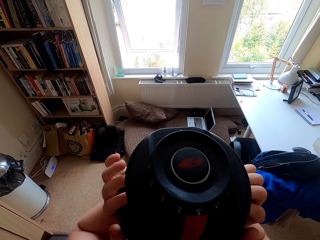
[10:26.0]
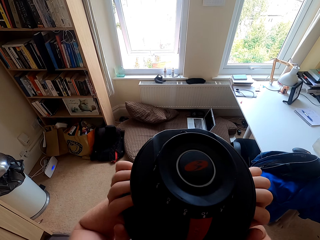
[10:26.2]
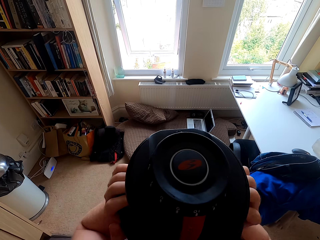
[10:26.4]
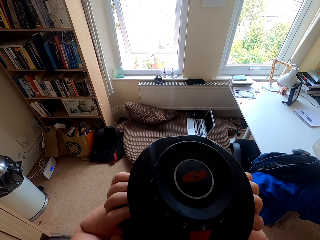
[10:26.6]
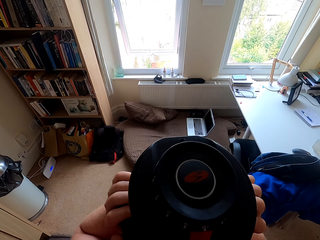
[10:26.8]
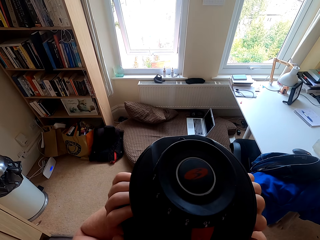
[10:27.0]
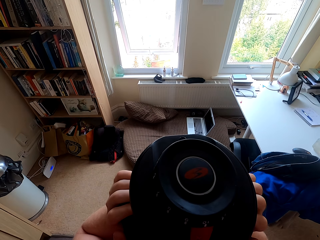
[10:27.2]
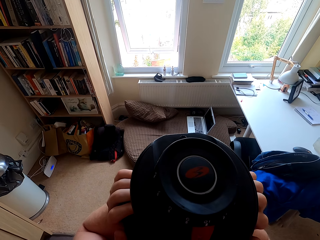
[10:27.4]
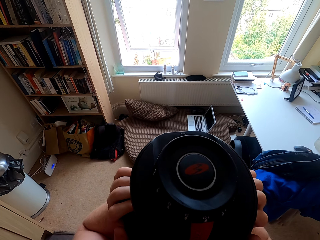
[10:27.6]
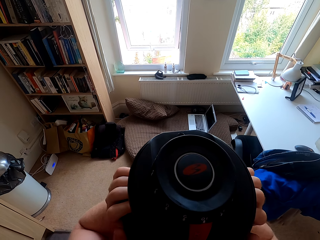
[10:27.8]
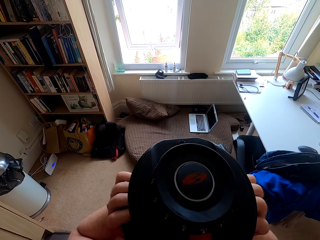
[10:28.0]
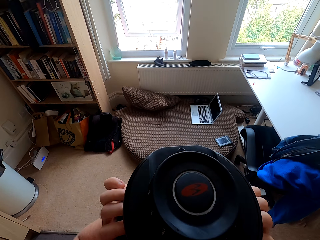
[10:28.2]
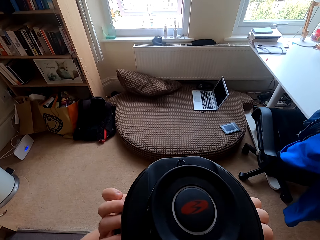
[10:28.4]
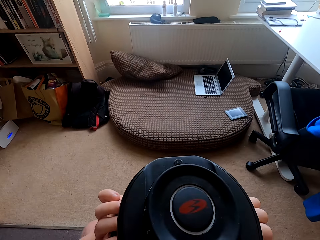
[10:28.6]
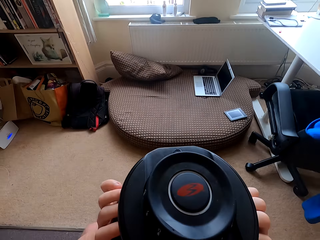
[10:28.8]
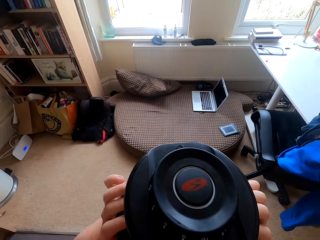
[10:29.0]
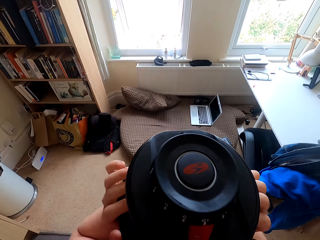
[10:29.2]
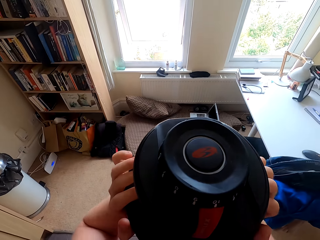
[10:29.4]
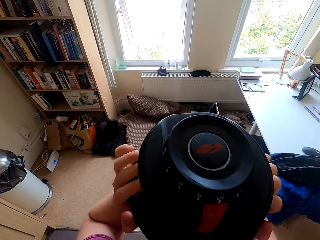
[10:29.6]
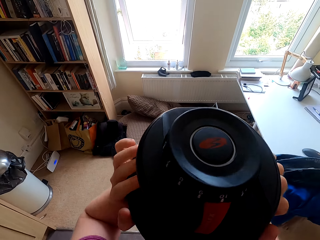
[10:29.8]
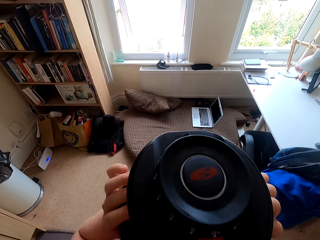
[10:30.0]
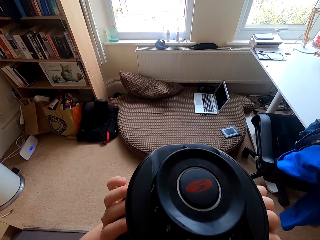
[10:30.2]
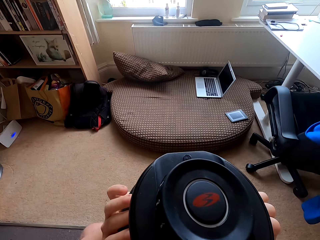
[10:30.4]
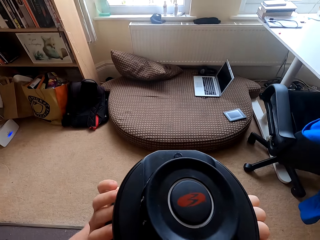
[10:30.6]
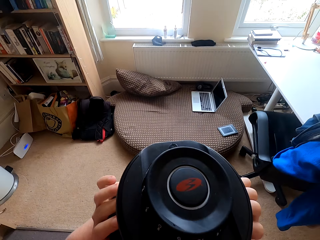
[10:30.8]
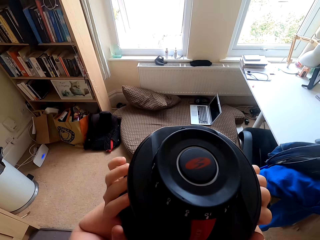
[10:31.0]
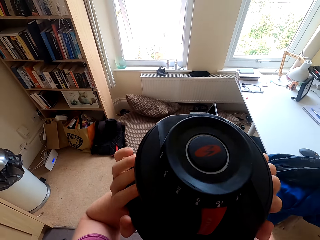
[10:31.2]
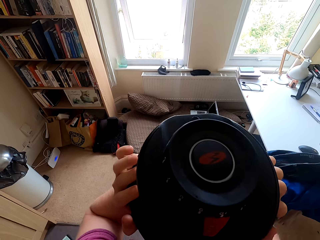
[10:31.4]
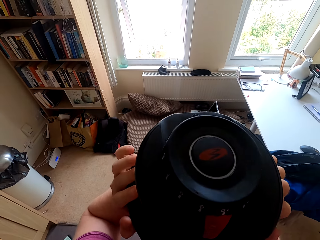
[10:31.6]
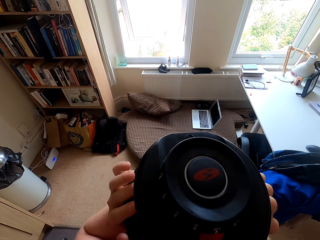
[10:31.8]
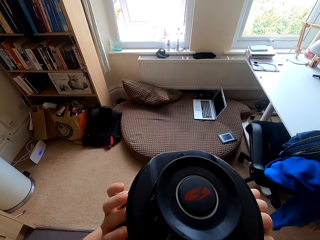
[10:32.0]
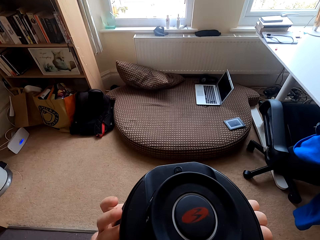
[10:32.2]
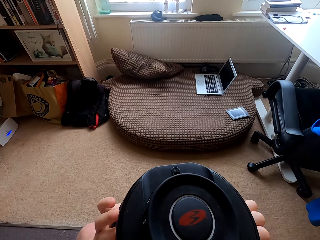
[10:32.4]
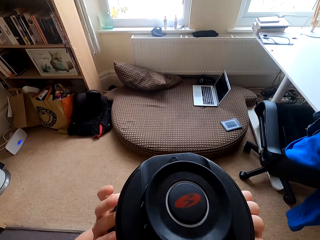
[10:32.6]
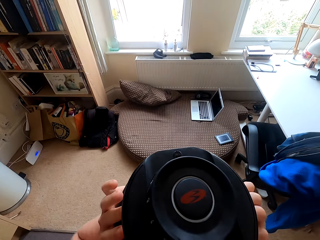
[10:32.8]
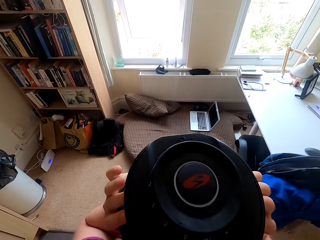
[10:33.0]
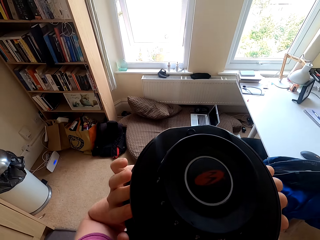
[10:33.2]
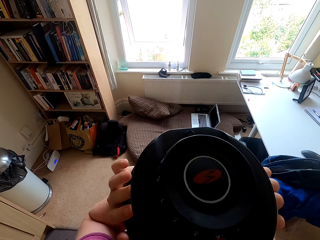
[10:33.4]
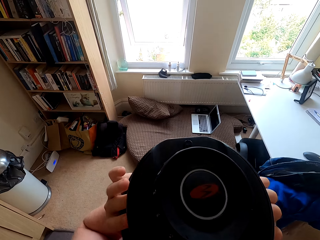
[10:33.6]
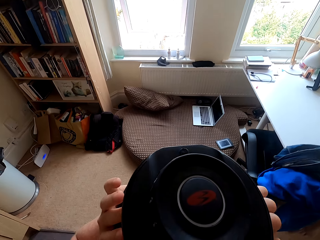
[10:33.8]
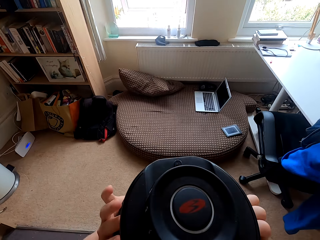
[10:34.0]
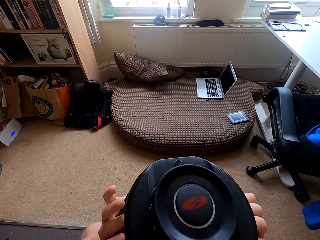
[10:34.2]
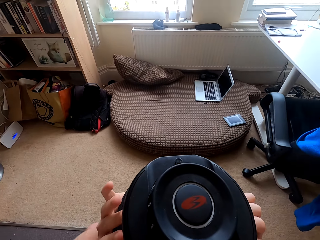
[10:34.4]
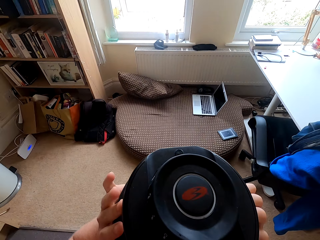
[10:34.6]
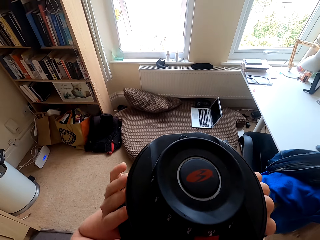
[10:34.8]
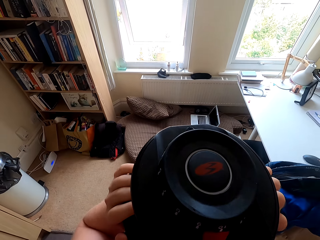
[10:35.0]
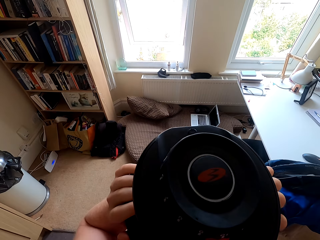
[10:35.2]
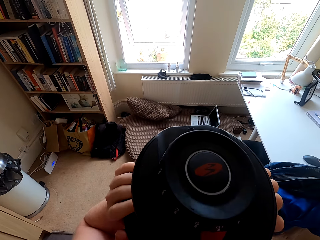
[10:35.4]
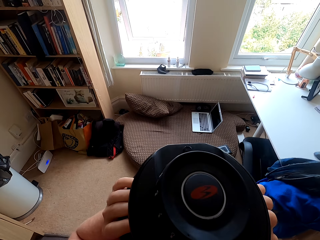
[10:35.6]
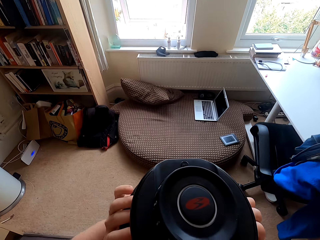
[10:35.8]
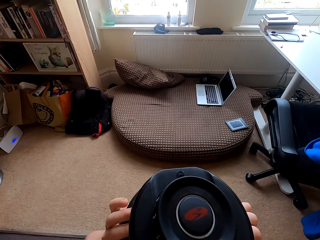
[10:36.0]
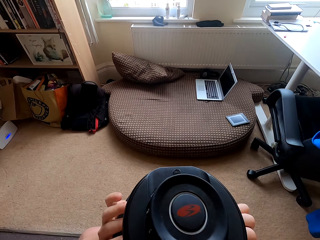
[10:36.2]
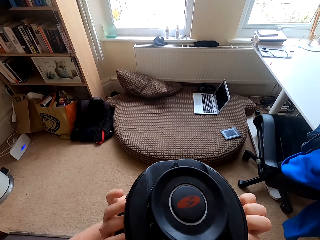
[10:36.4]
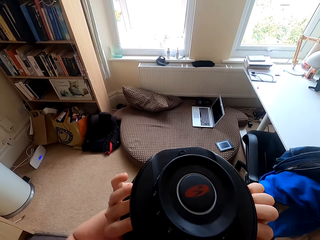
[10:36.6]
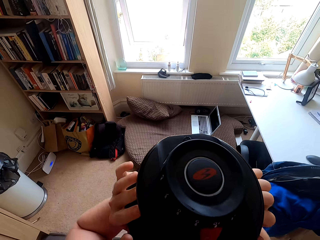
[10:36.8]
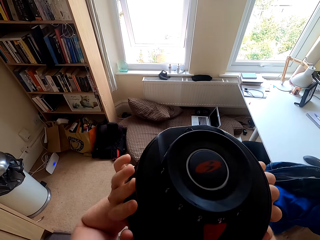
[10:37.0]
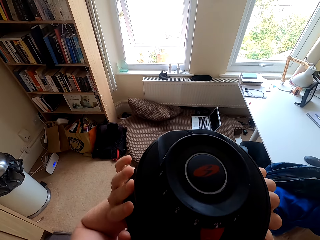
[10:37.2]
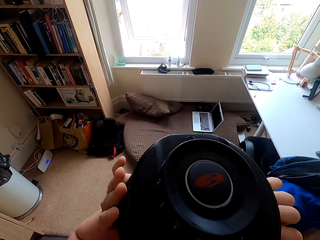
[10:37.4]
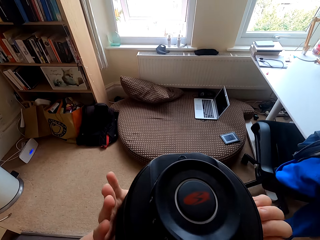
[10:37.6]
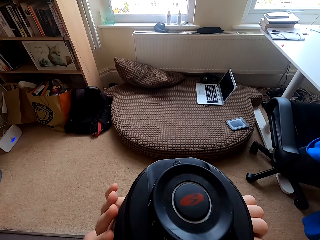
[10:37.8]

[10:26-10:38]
The camera wearer holds the dumbbell high.

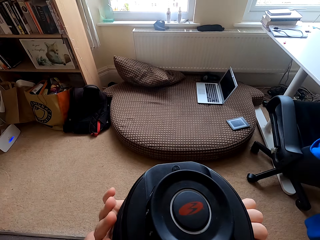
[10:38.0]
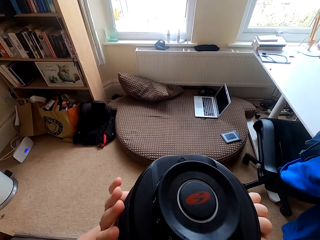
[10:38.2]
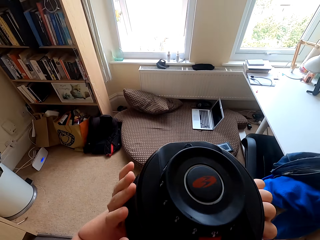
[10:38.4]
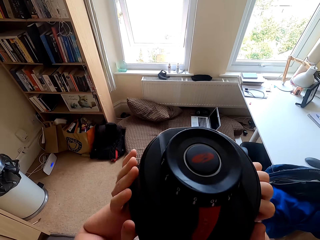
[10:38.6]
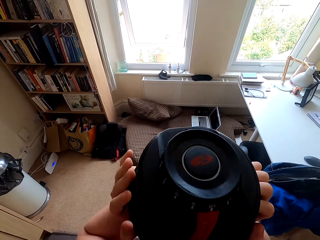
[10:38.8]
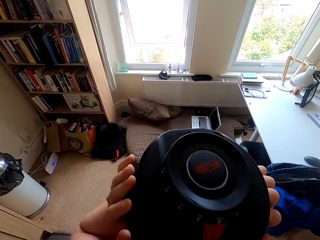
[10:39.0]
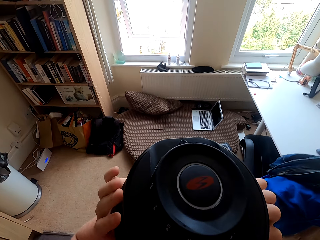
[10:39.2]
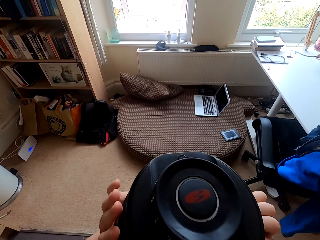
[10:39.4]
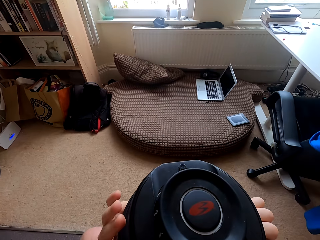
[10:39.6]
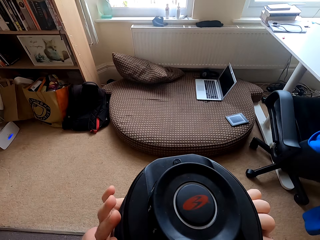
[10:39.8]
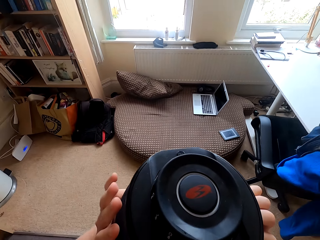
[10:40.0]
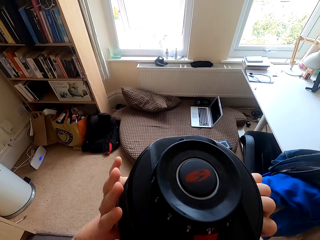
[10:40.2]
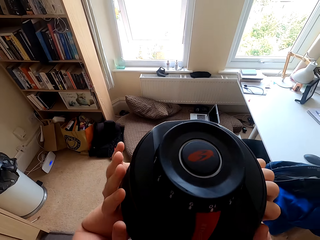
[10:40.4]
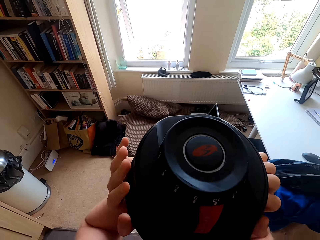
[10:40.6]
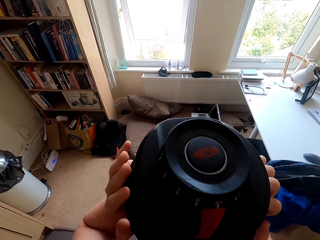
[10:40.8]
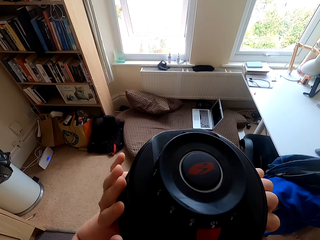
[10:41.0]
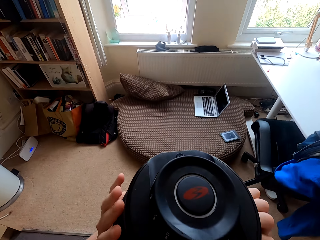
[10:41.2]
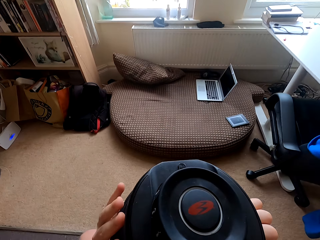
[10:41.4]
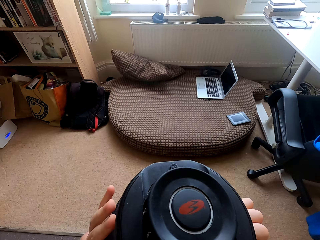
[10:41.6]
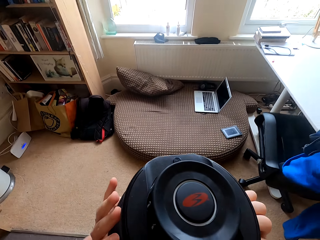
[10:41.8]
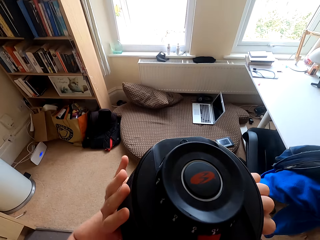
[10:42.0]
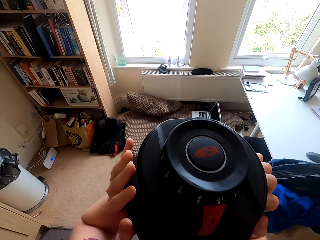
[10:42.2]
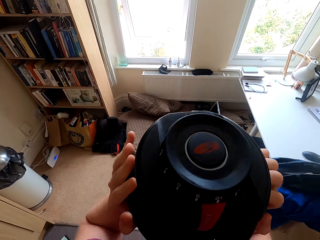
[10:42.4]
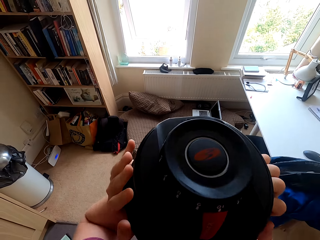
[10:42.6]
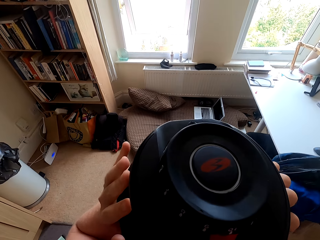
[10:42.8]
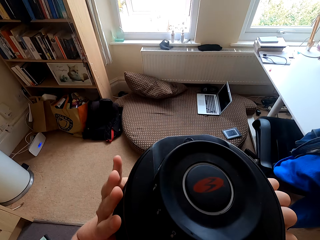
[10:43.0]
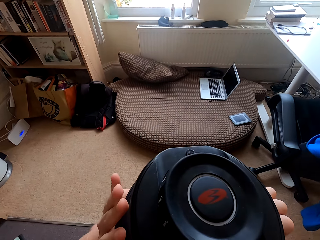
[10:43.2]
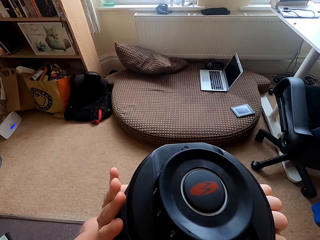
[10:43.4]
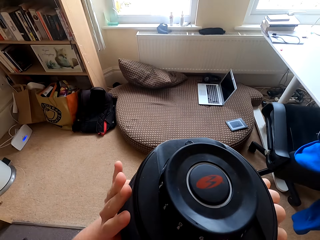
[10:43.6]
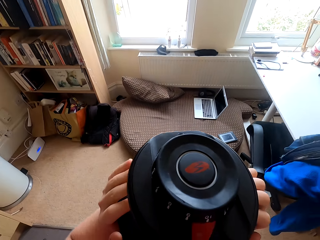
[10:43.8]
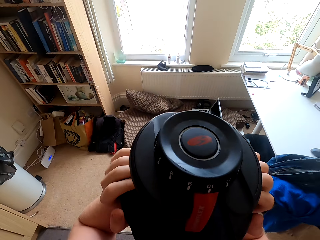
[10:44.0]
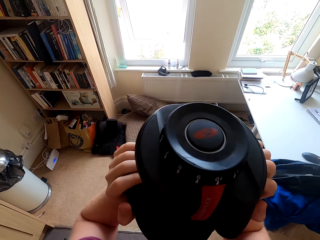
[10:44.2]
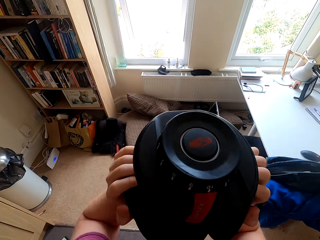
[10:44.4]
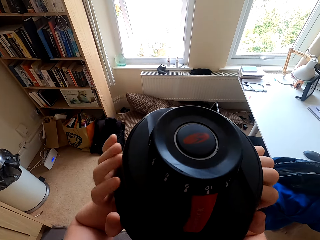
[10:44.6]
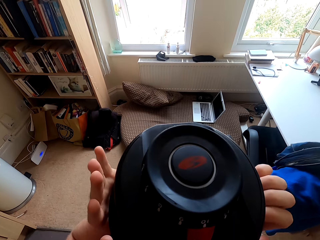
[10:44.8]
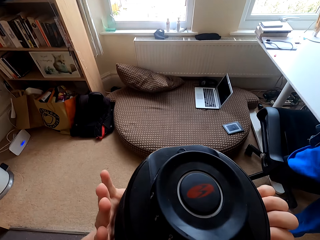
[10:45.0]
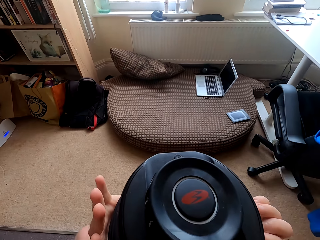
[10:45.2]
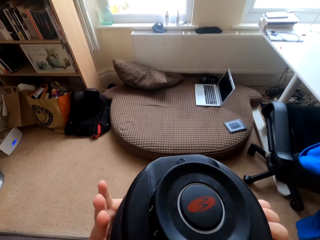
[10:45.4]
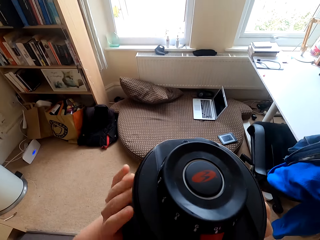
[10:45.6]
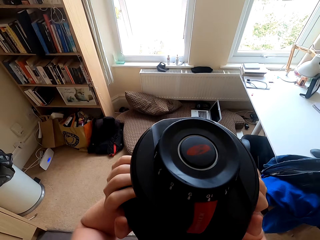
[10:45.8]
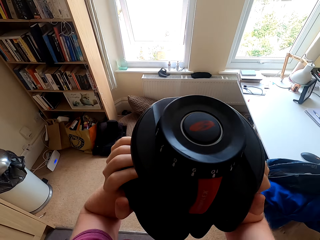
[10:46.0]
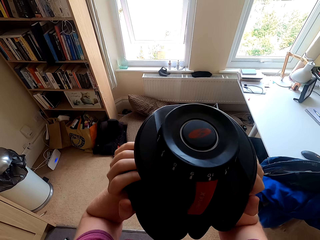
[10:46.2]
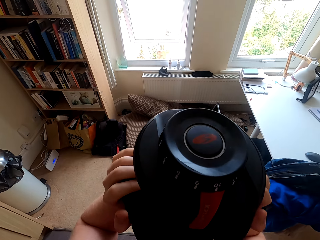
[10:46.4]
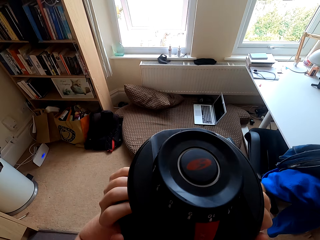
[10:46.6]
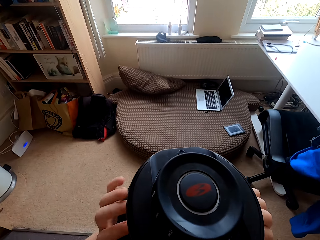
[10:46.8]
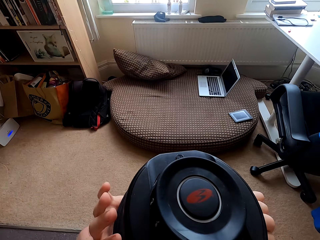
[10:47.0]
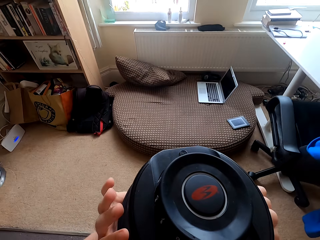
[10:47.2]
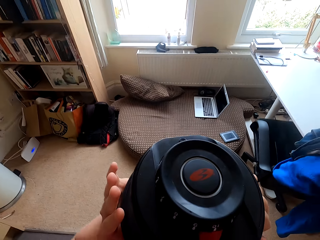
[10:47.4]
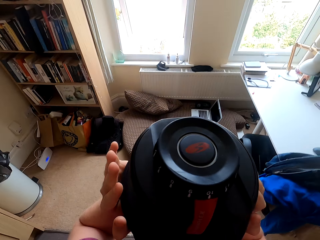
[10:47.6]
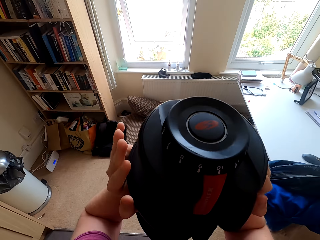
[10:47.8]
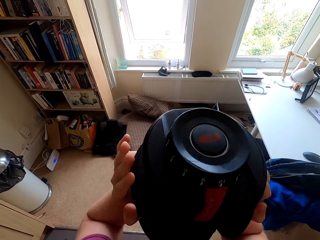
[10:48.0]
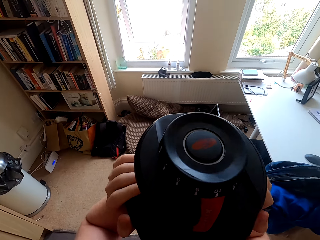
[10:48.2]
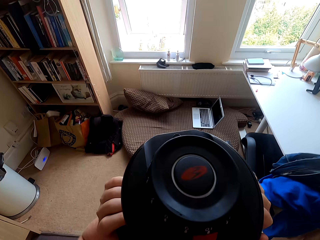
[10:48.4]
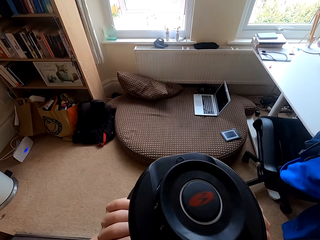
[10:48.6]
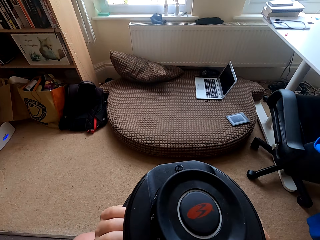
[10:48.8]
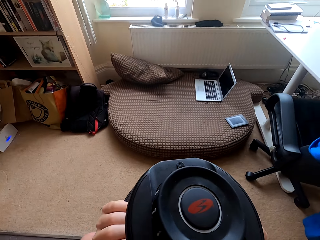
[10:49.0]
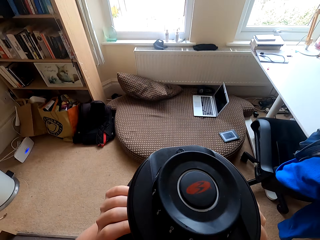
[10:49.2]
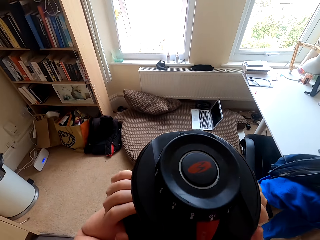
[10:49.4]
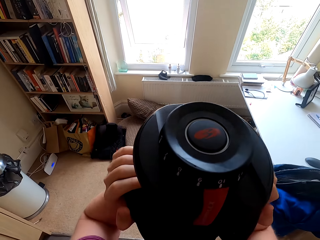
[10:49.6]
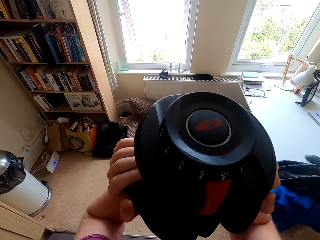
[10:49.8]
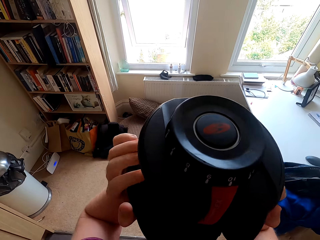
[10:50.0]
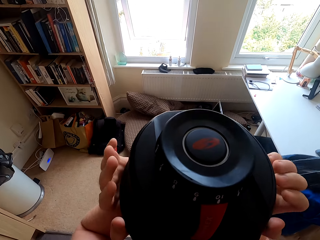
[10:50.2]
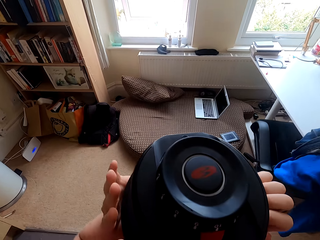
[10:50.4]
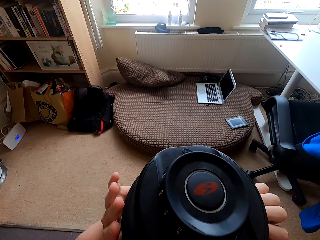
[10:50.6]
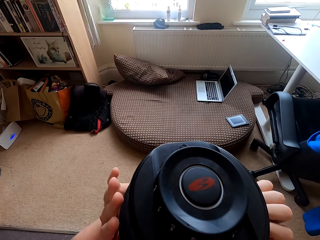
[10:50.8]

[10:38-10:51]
The camera wearer moves with the dumbbell up and down.
